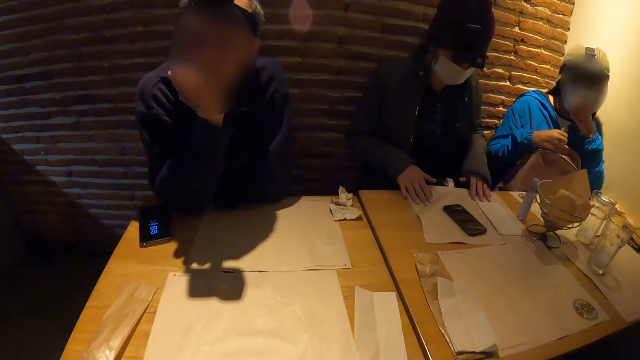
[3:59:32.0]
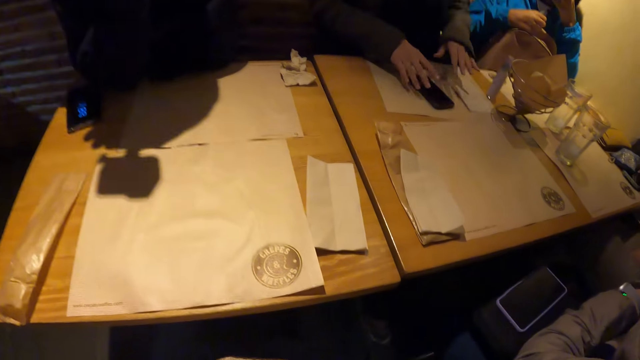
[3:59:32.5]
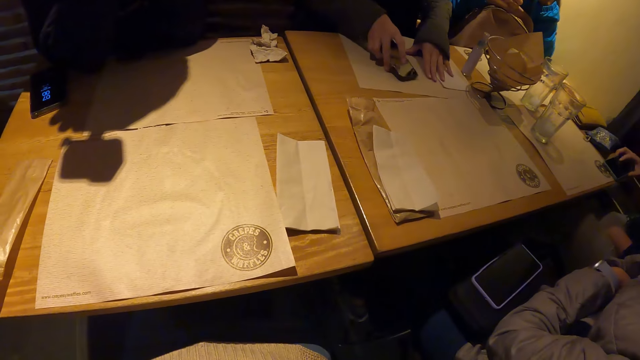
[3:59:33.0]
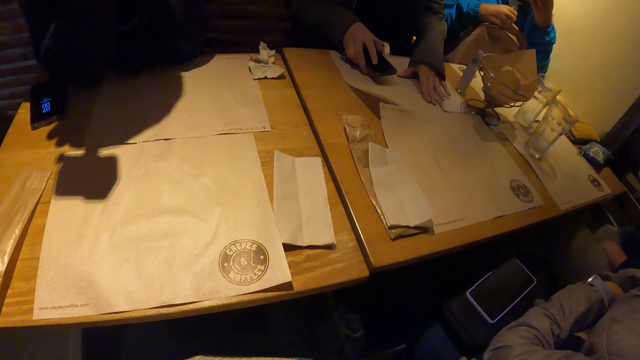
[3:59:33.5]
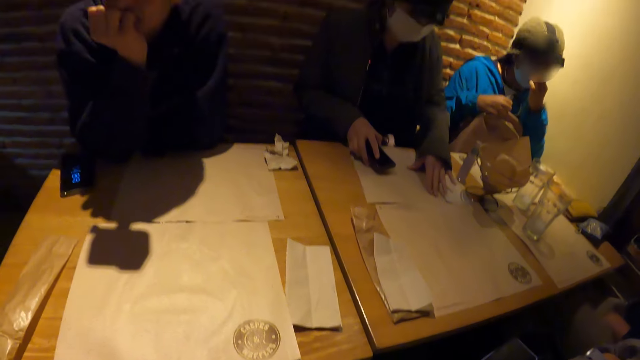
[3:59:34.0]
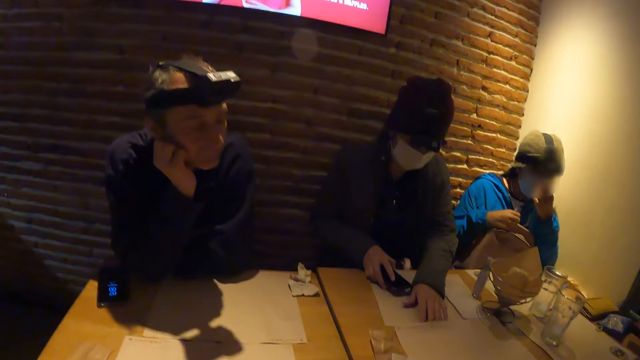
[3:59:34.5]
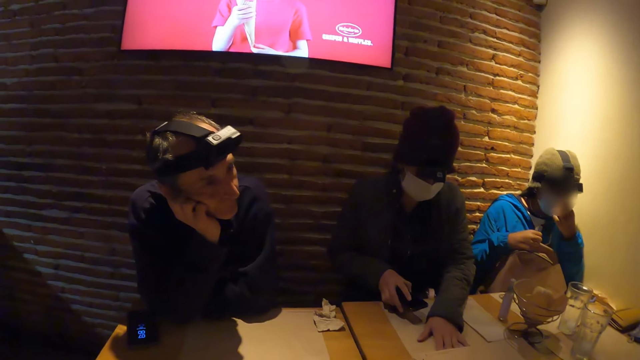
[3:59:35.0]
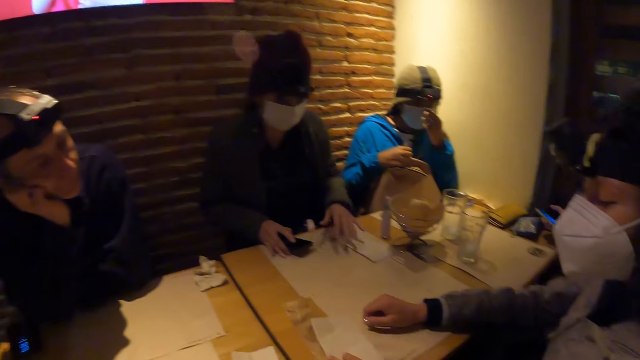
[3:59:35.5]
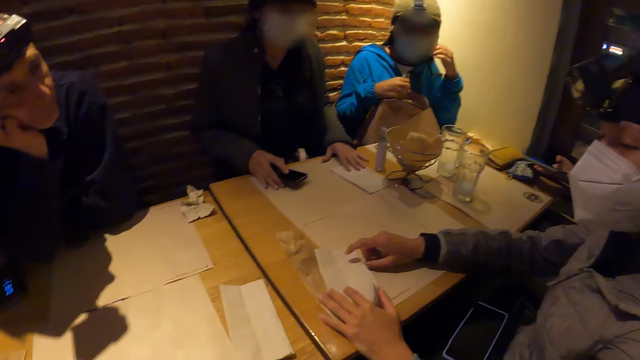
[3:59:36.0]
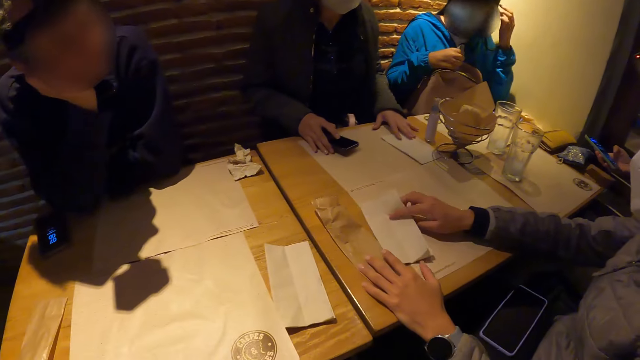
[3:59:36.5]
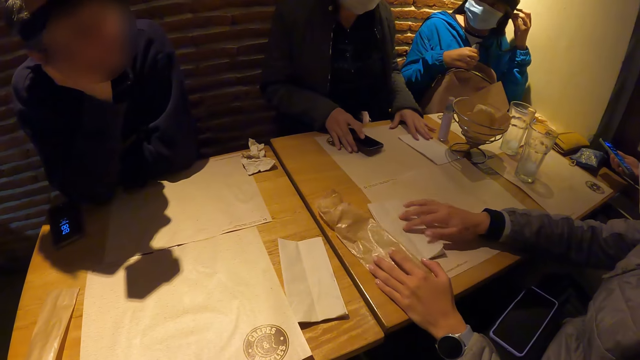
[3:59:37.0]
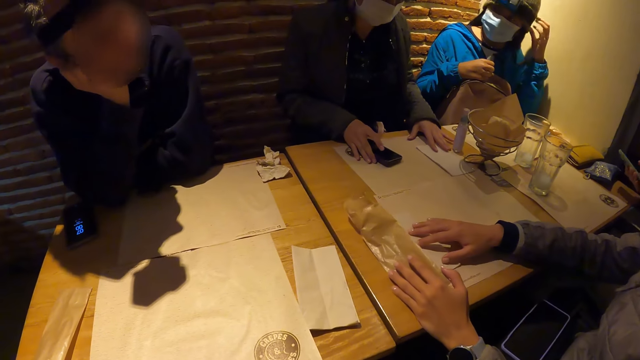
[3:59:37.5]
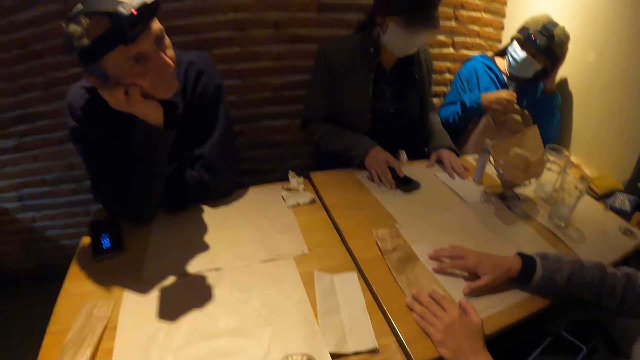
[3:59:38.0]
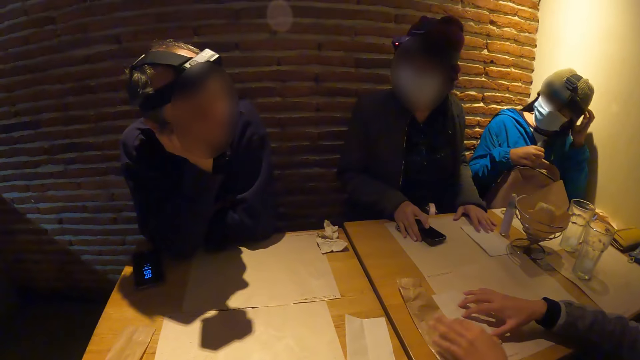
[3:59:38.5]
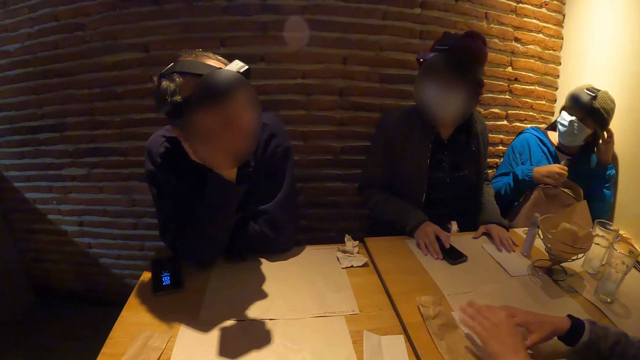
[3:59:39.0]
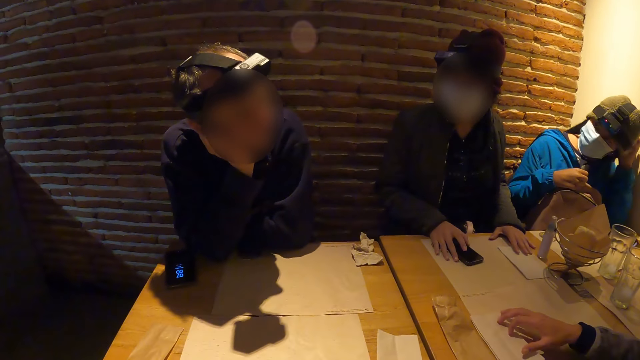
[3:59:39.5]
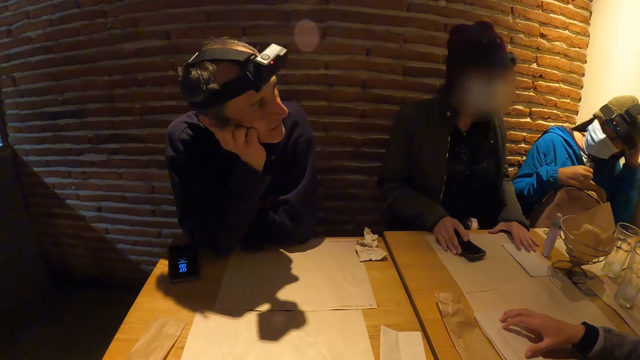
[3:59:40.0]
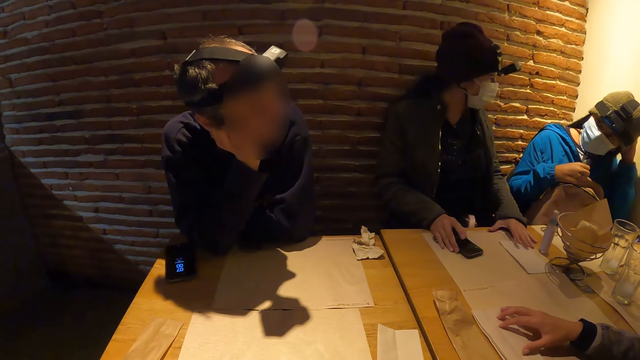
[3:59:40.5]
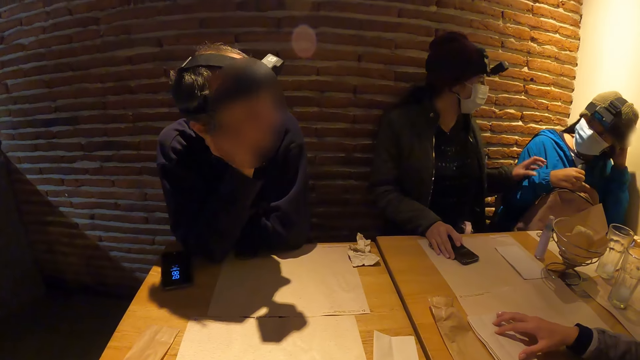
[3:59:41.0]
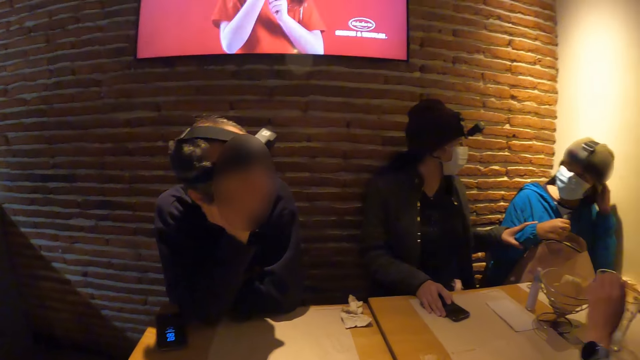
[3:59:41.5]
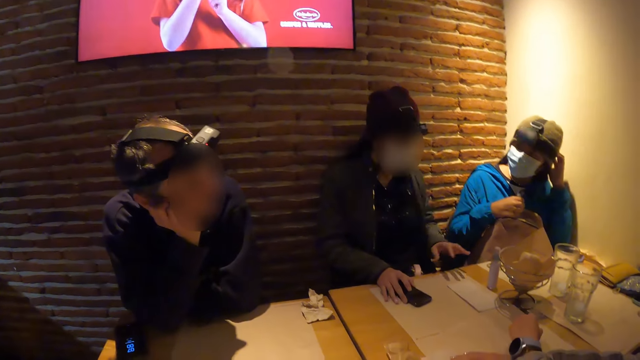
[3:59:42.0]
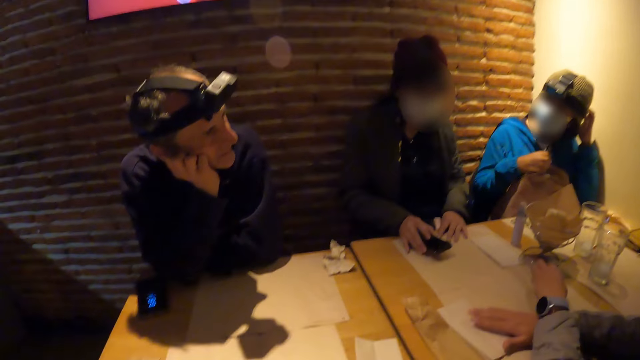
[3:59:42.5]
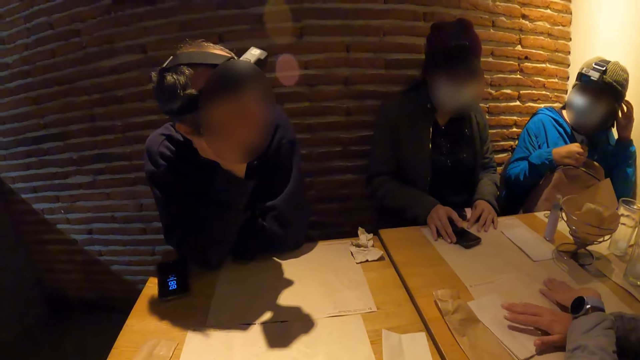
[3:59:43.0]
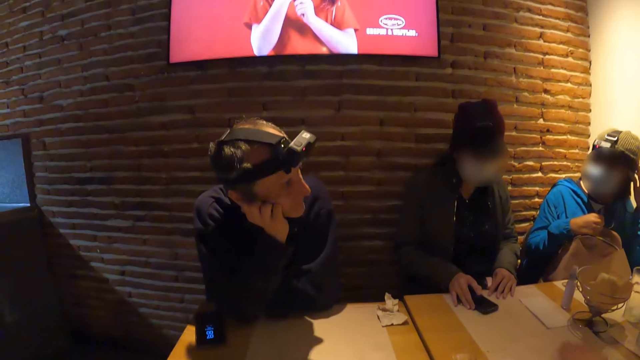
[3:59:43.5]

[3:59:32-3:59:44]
The woman picks up a phone from the table mat on the table with her right hand. She adjusts the table mat on the table with her left hand. Another woman adjusts a brown paper with her left hand. The second woman adjusts a white paper with her right hand. A third woman adjusts the nose mask on her face with her left hand. The first woman touches the third woman with her left hand. A woman interacts with another person. The second woman taps the table with both hands. The first woman adjusts the table mat on the table with her left hand.

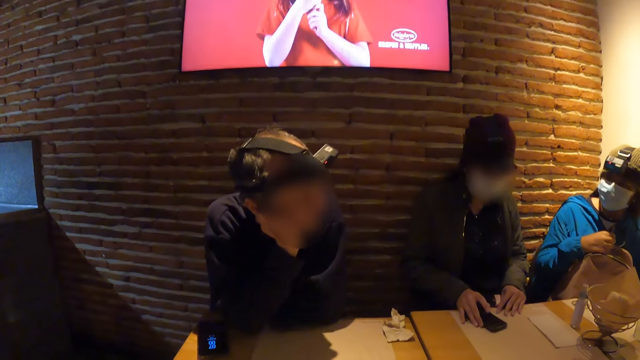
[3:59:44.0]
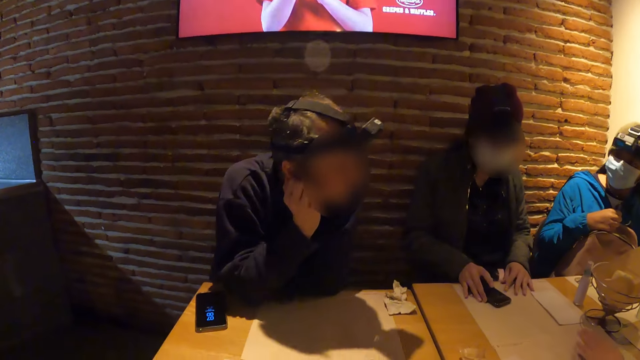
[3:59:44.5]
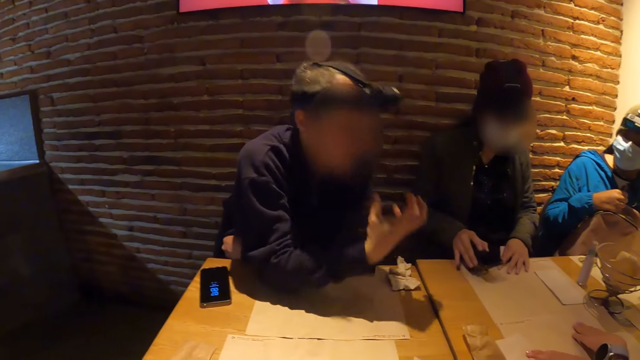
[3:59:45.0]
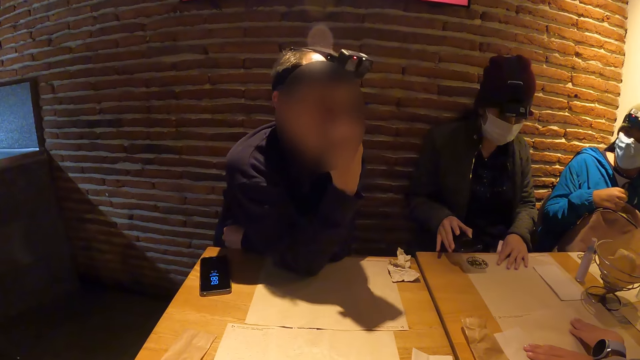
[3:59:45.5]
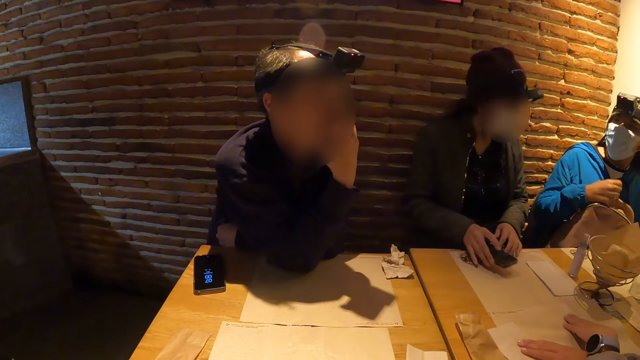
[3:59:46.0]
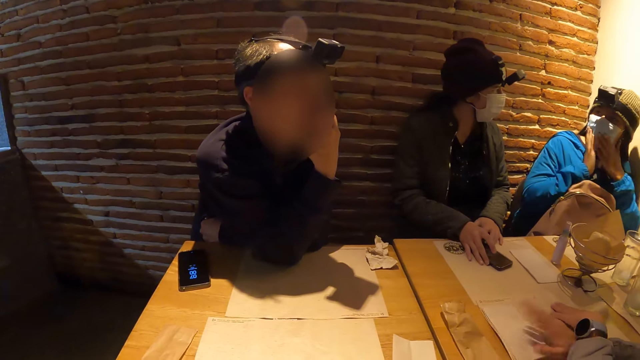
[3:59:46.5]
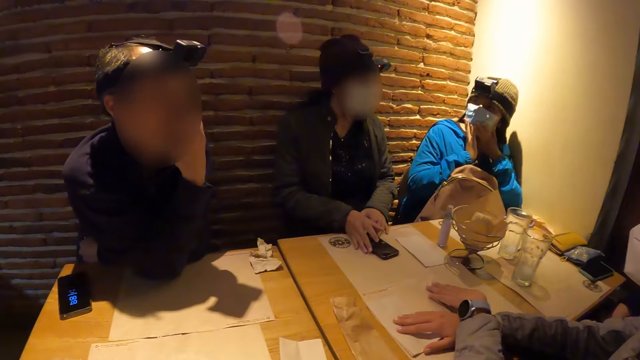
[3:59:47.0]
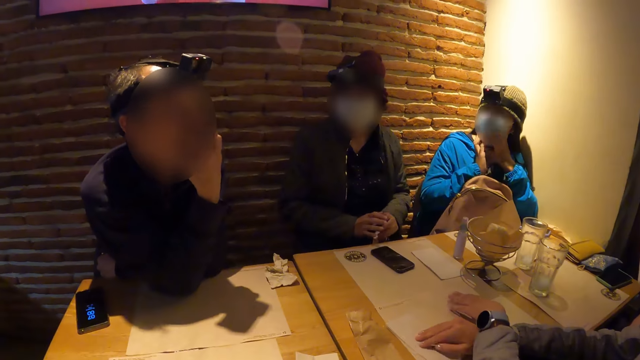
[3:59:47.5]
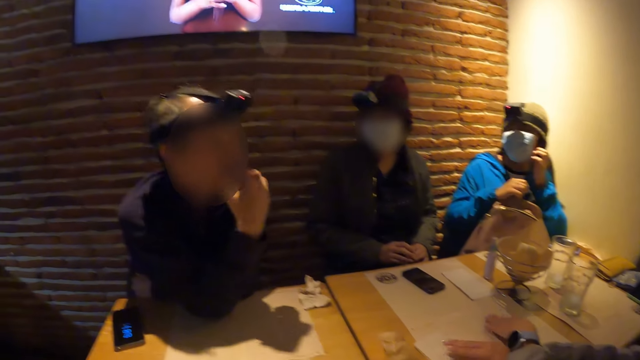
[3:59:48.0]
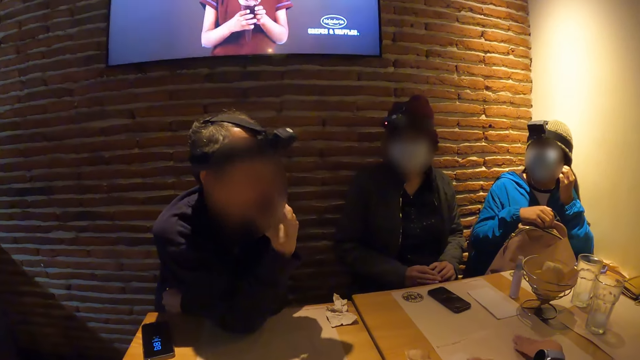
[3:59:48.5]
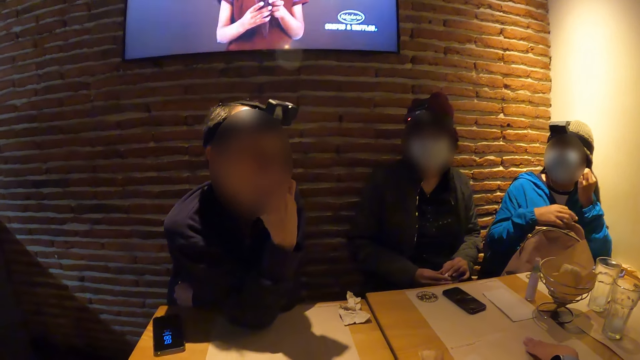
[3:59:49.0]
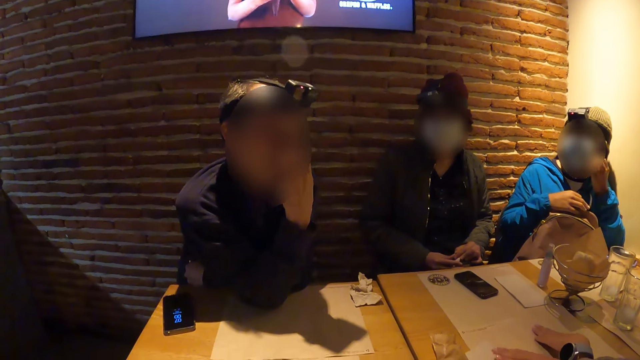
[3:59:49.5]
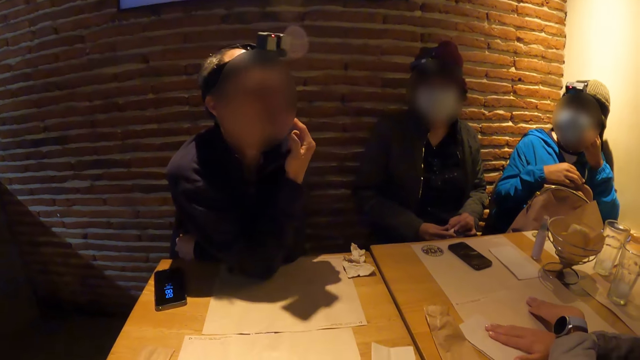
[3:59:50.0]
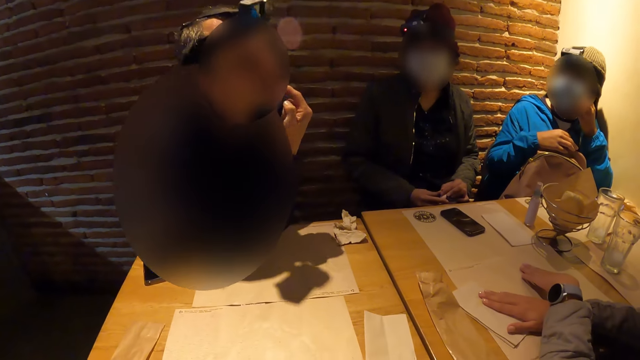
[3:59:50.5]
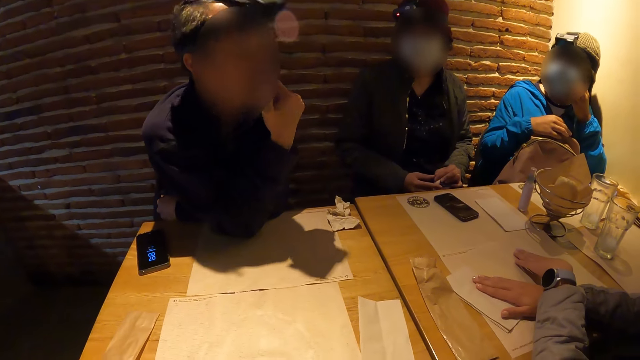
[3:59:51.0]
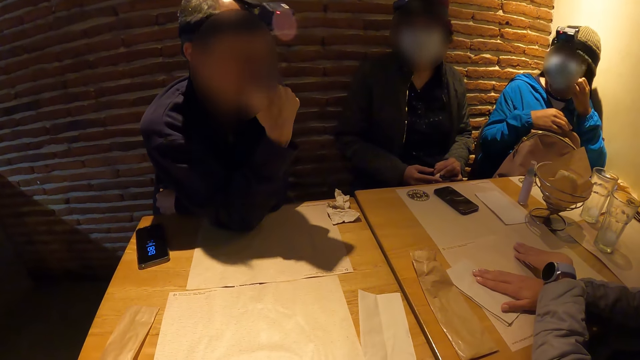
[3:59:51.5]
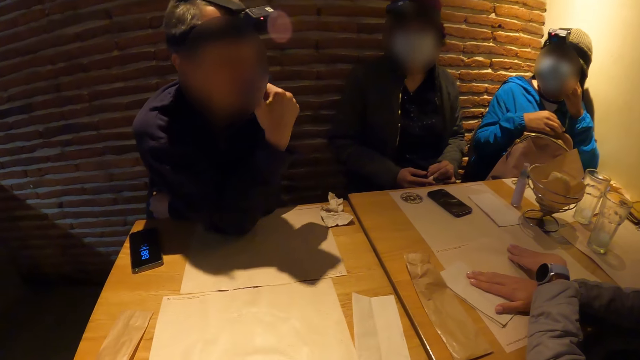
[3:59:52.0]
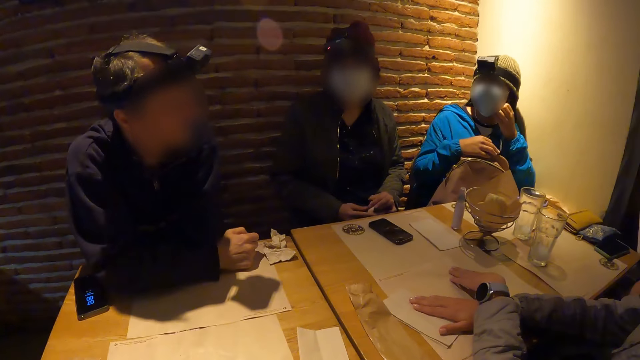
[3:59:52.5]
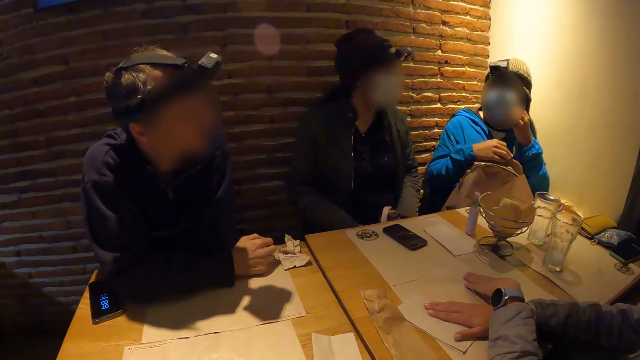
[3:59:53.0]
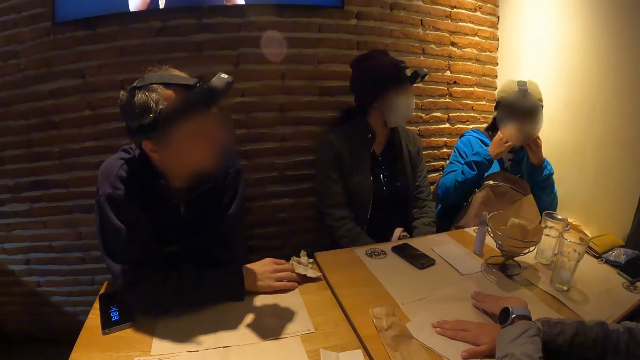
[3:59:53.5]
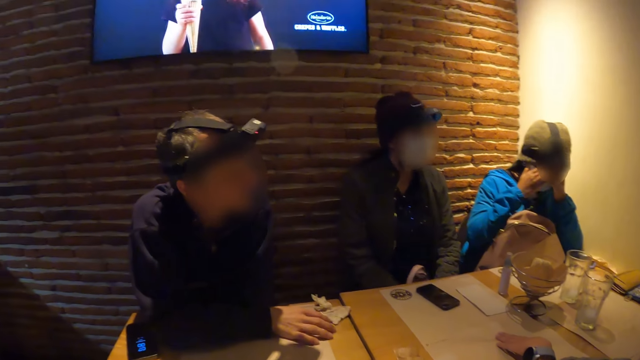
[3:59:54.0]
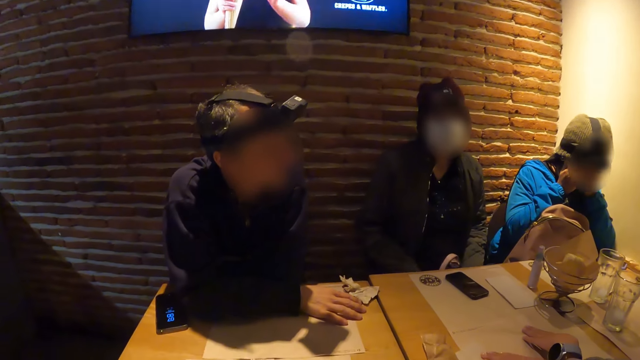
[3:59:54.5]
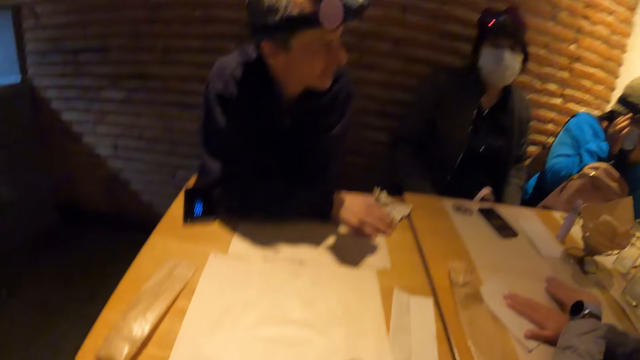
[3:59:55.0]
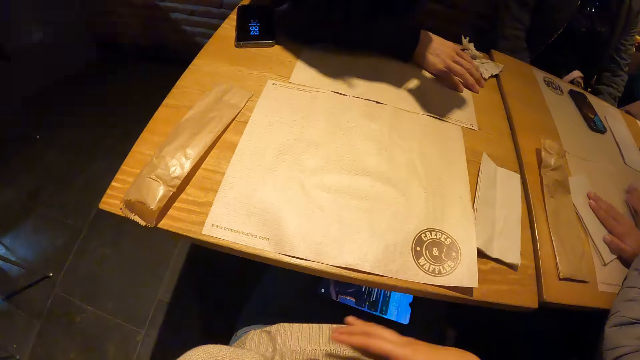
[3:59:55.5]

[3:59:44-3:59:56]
The man interacts with the group of people at the table and the camera wearer. He touches his face with his right hand. The woman places the phone in her right hand on the table mat on the table. Another woman places both hands on her face. A man interacts with another person.
